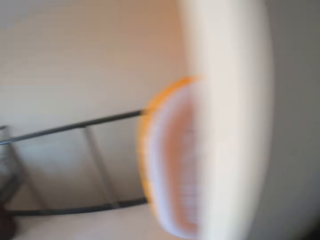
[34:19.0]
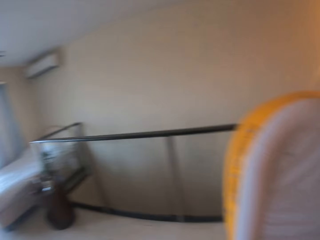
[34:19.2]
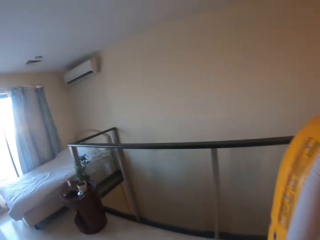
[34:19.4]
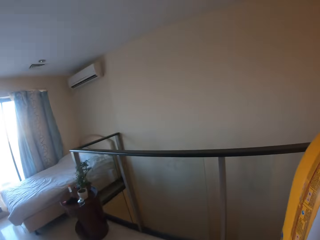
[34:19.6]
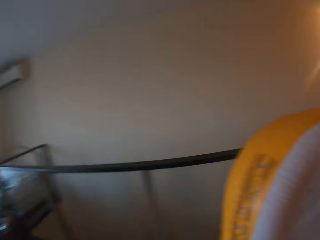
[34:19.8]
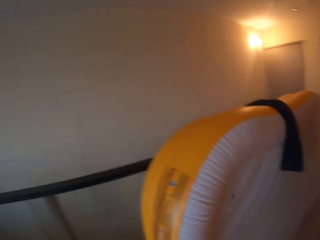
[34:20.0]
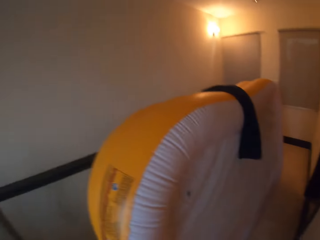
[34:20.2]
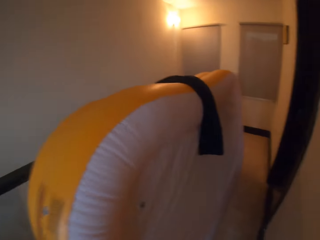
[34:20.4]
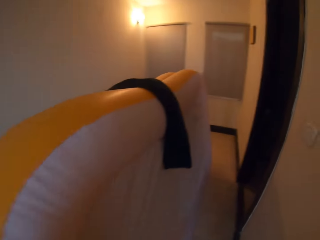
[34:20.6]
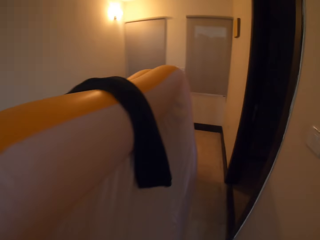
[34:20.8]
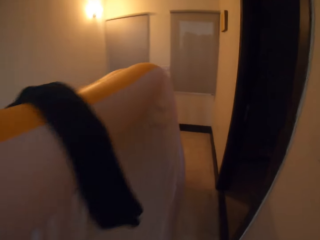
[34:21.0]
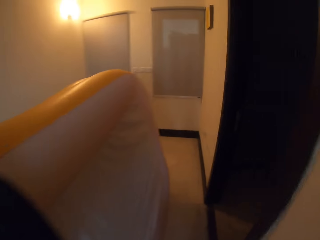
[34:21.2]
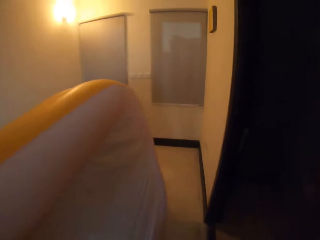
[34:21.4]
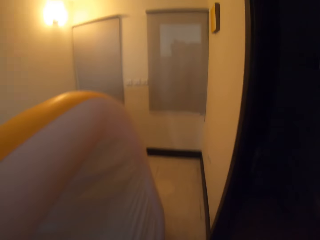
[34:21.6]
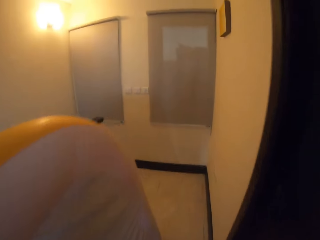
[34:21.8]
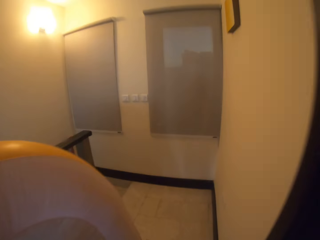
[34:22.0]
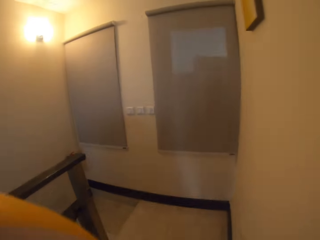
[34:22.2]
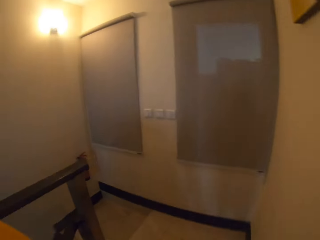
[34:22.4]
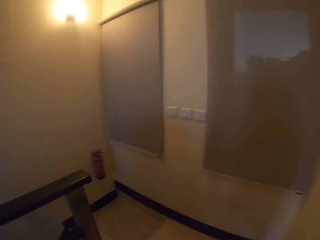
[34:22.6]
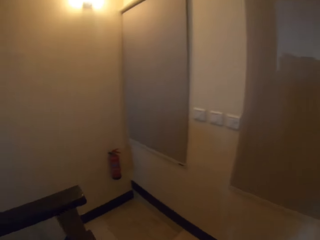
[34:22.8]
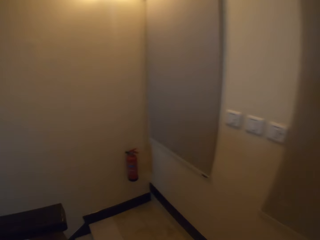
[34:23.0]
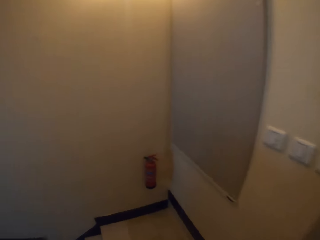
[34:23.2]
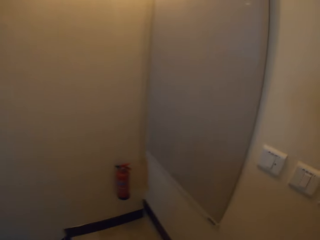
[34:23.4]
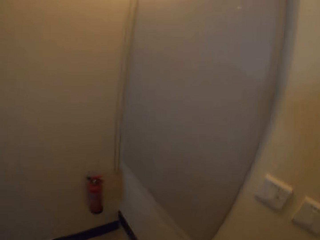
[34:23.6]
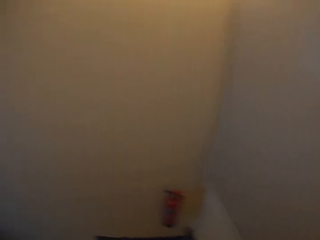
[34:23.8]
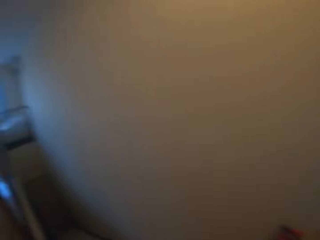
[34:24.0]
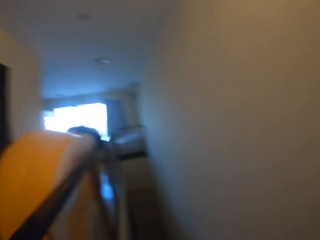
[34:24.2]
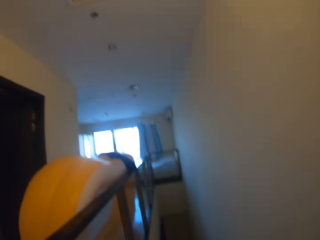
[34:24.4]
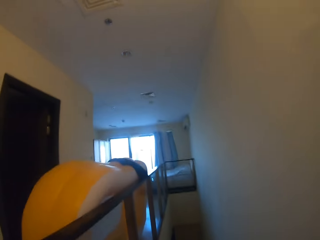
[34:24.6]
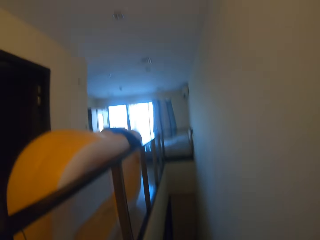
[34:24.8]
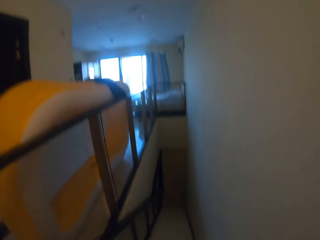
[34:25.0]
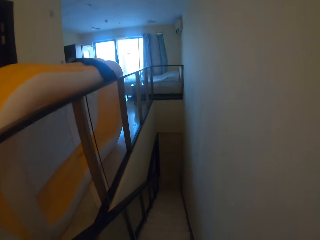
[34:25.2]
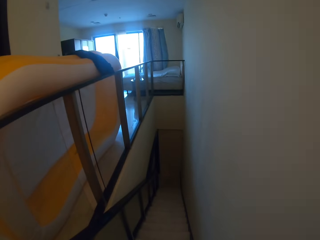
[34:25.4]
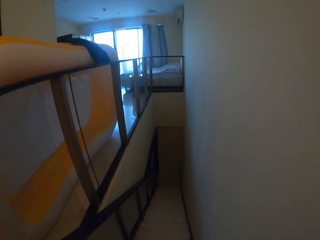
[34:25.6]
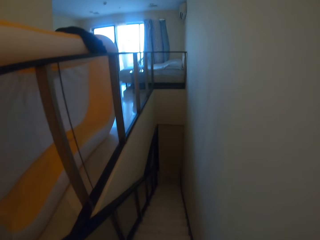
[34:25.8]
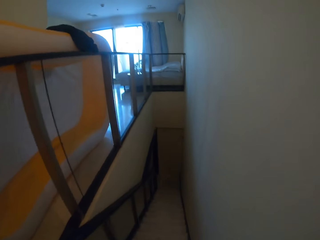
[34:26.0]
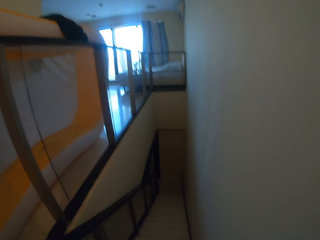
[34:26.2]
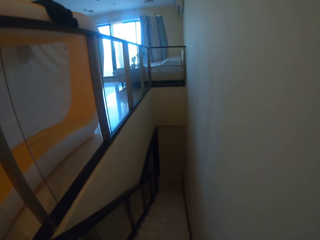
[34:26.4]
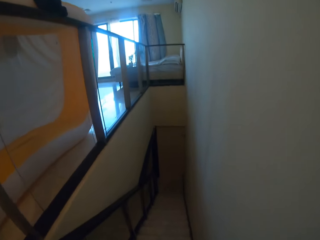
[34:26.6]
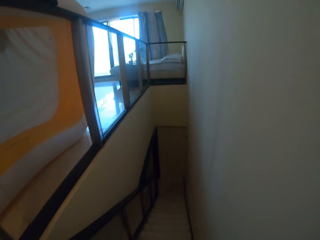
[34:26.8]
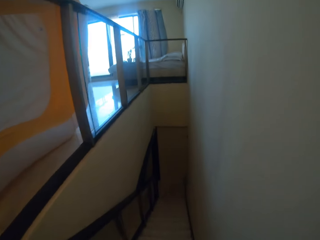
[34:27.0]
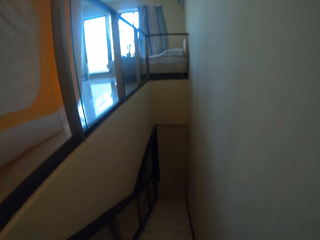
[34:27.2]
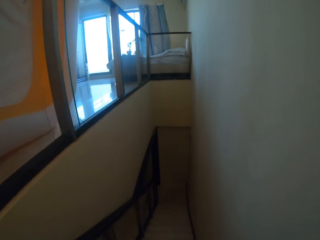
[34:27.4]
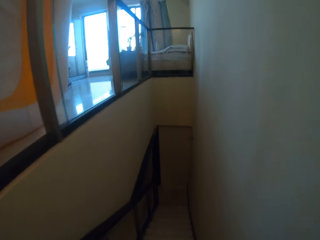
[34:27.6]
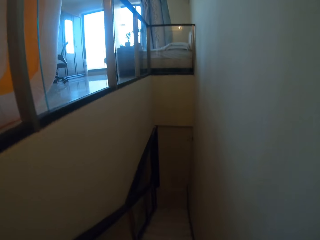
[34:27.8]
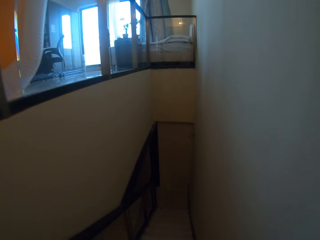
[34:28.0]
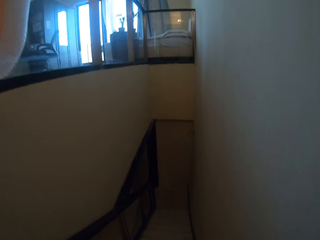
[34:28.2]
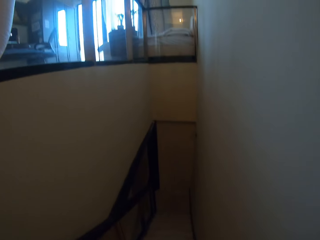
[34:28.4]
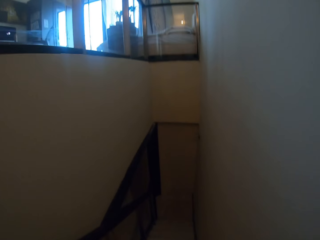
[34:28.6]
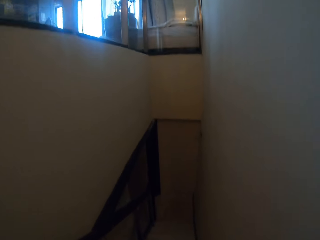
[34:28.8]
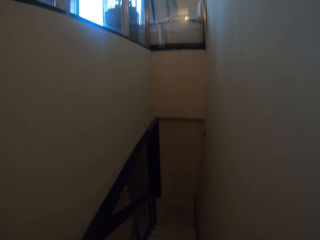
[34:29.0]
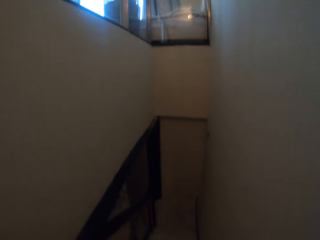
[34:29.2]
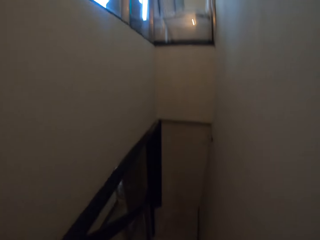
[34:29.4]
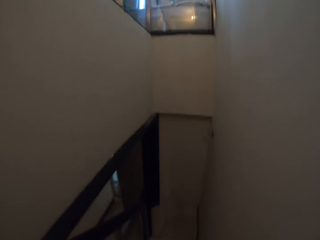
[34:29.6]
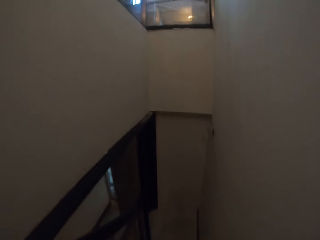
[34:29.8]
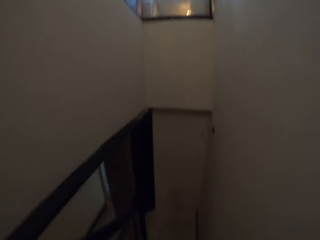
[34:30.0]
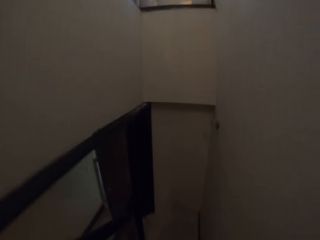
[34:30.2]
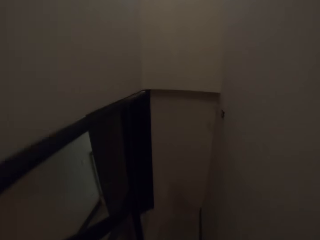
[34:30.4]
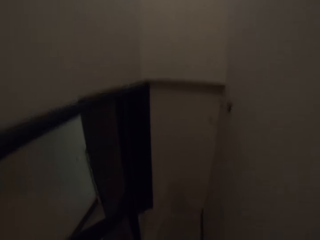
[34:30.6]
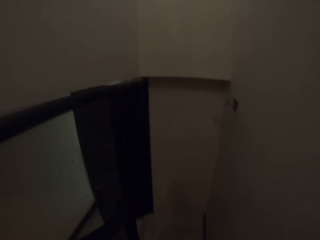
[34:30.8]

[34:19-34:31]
The camera wearer moves around the room. They walk downstairs.

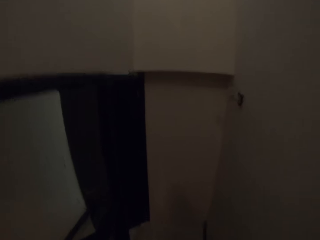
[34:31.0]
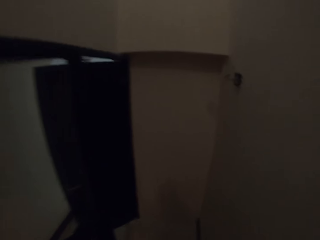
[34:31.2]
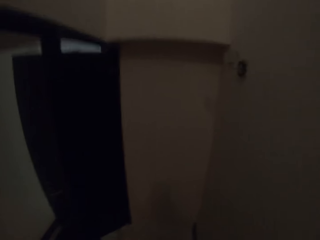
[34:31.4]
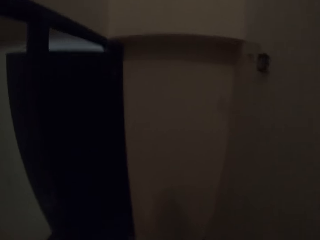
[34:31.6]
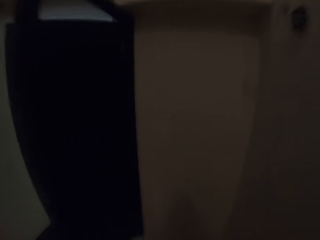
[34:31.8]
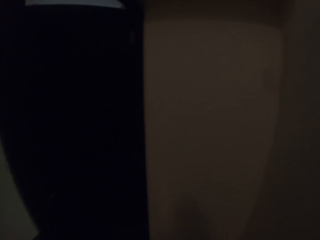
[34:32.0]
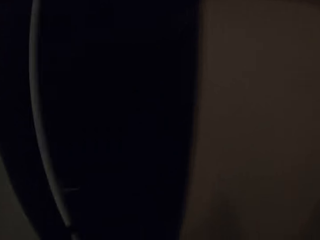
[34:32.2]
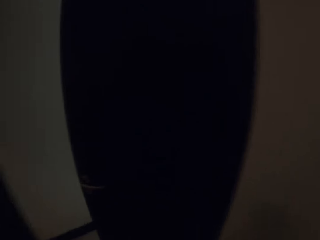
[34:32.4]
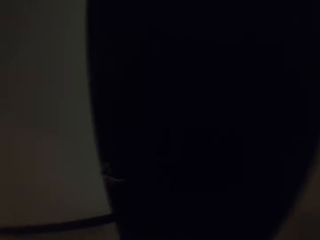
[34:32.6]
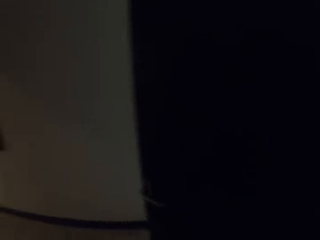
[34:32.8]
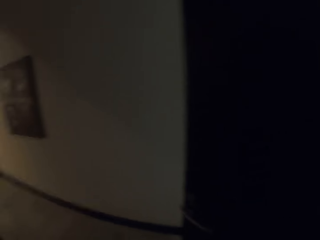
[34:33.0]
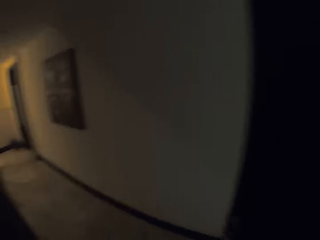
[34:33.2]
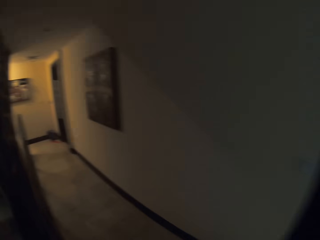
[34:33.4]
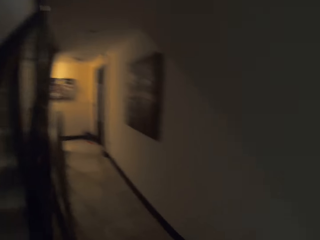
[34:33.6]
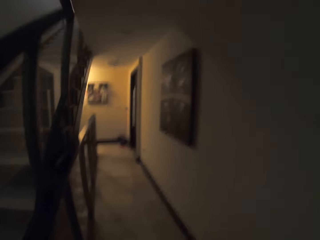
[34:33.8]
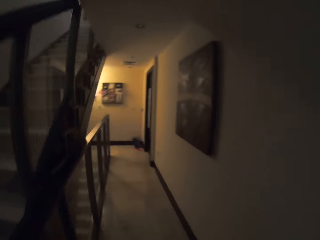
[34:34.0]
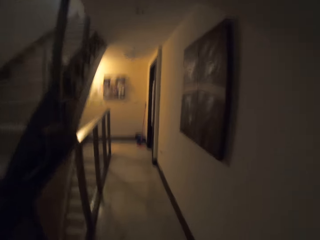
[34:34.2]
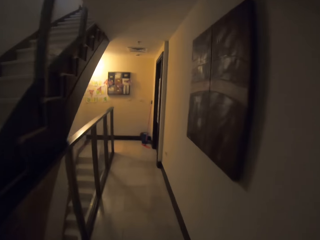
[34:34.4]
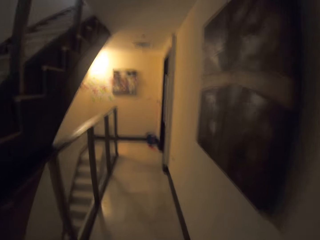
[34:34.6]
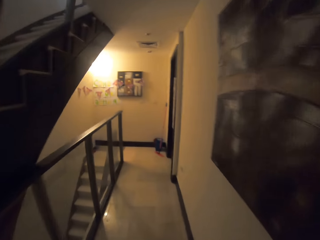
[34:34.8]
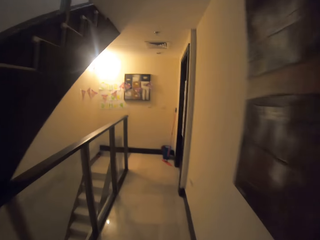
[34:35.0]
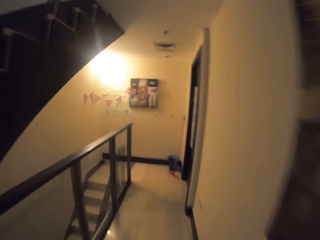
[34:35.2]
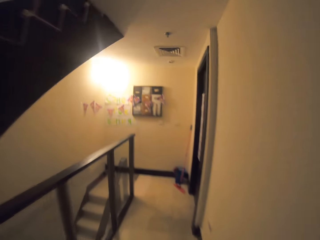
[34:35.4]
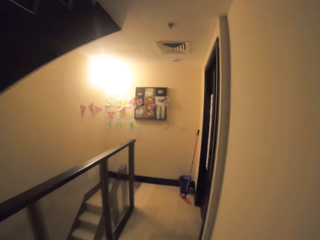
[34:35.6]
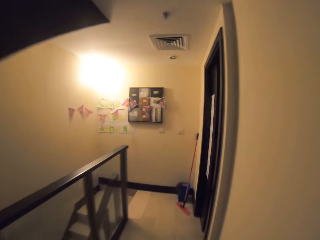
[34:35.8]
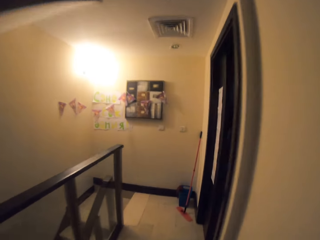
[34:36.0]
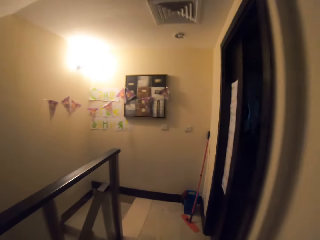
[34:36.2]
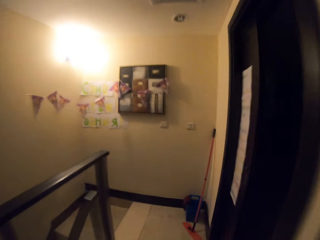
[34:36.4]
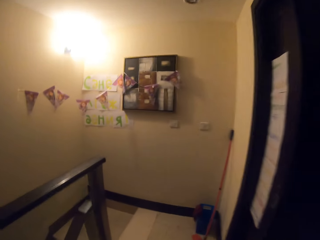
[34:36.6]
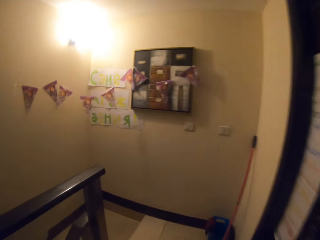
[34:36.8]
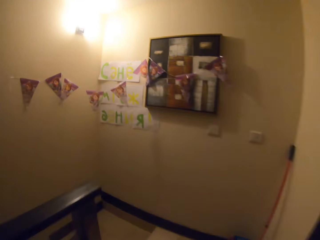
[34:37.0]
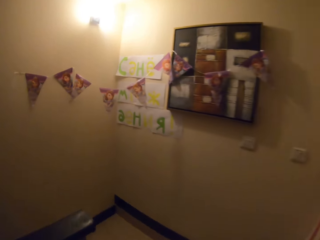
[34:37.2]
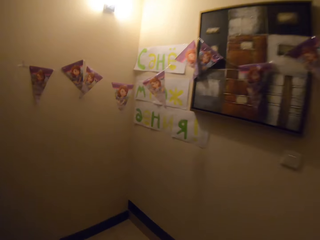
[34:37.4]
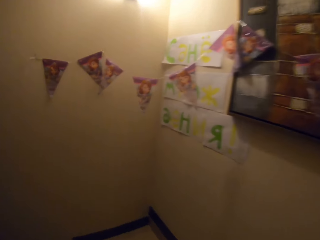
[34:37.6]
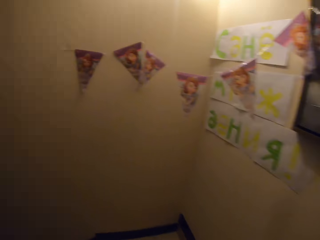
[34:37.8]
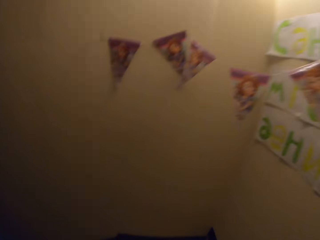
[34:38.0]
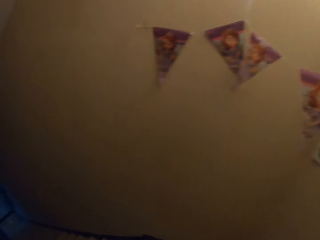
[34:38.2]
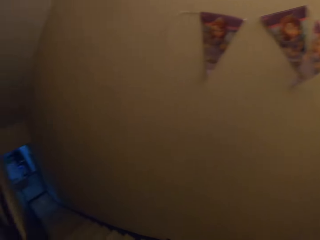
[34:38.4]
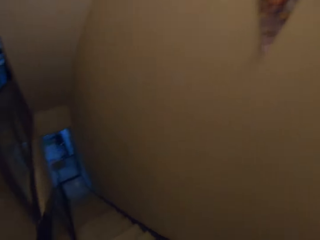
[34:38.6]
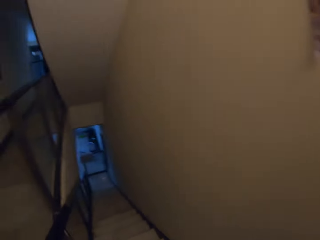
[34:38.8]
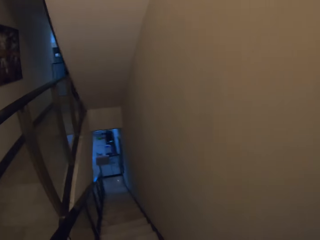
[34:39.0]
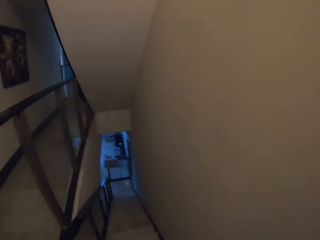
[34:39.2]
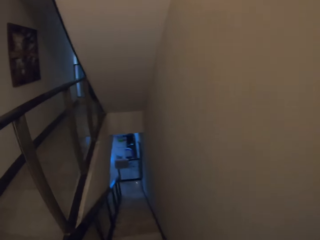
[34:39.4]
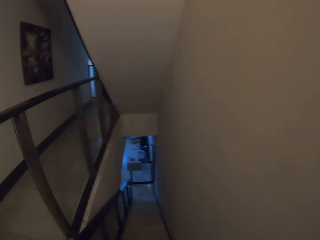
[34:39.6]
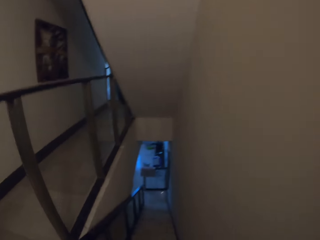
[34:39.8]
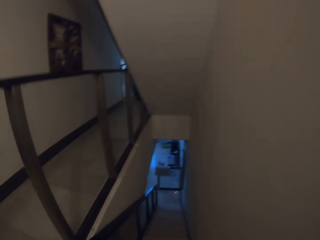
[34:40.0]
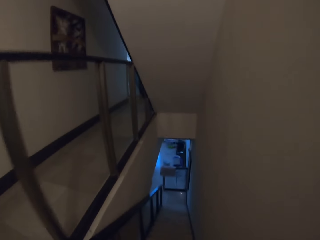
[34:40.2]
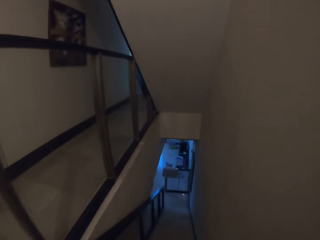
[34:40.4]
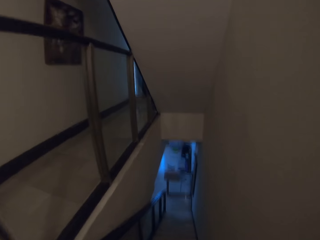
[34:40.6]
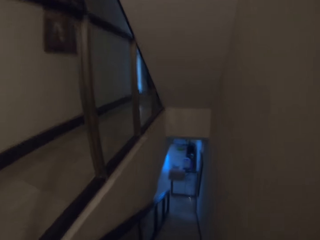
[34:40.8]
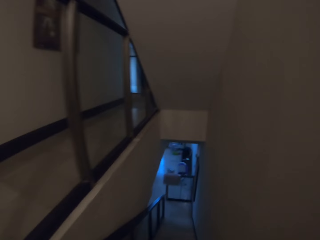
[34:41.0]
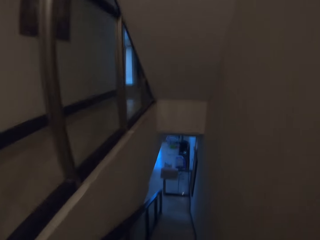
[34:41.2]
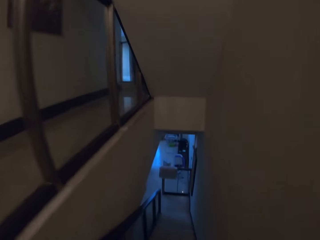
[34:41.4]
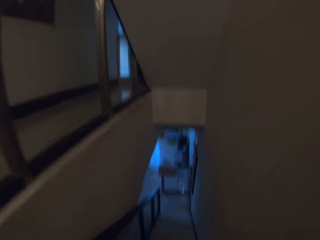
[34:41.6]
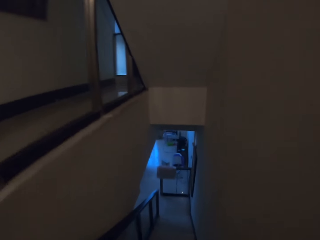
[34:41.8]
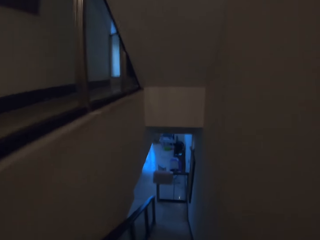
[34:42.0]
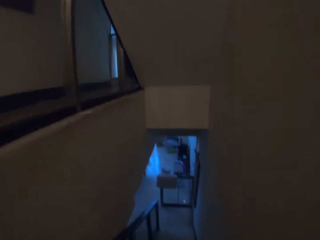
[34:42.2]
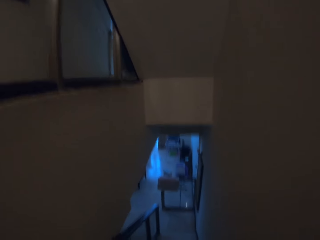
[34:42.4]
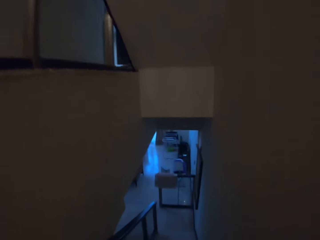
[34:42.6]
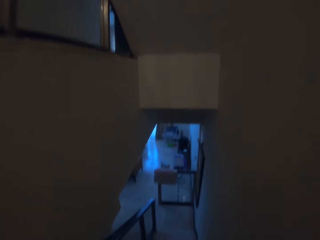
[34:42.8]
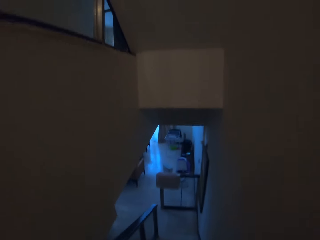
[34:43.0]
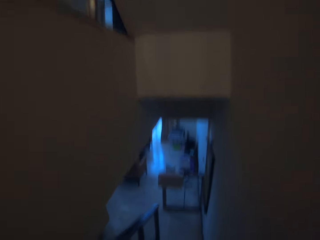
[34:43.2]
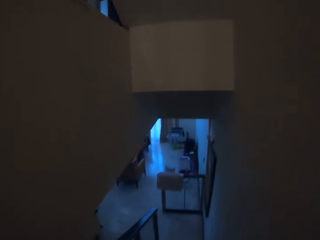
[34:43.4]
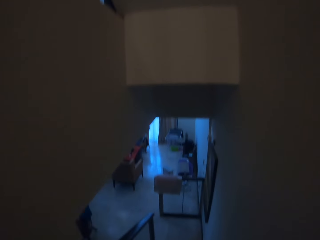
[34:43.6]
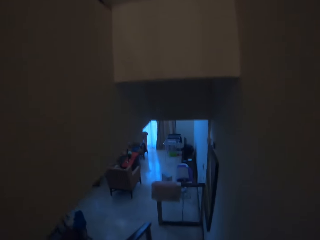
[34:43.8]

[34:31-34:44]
The camera wearer moves around the room. They walk downstairs.
